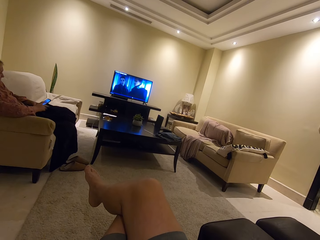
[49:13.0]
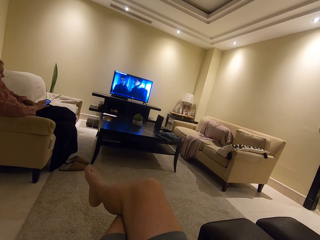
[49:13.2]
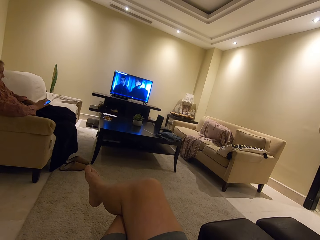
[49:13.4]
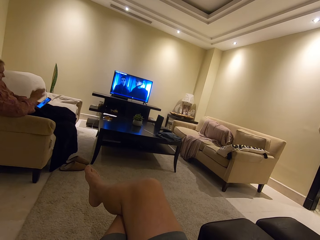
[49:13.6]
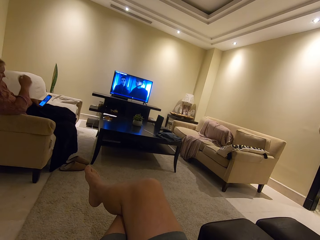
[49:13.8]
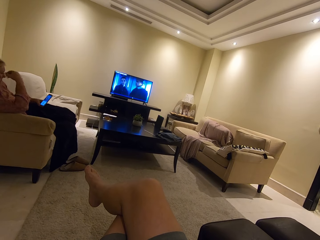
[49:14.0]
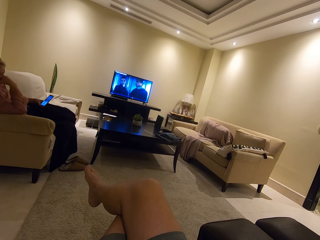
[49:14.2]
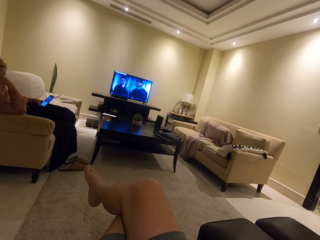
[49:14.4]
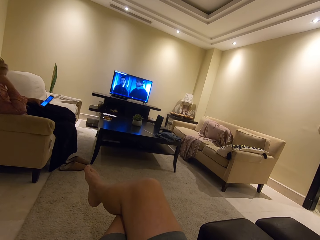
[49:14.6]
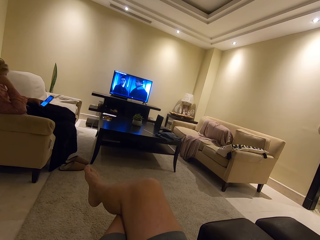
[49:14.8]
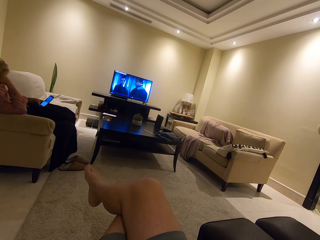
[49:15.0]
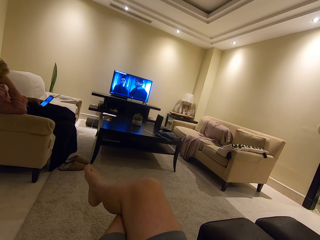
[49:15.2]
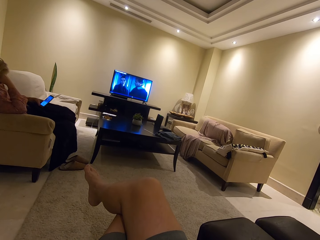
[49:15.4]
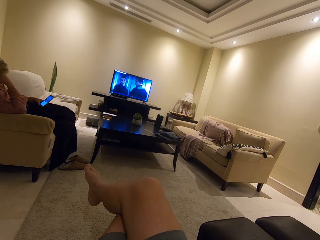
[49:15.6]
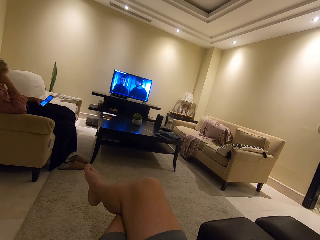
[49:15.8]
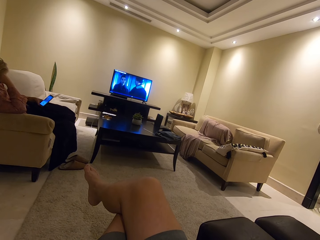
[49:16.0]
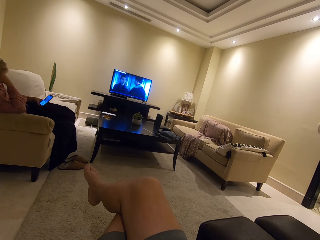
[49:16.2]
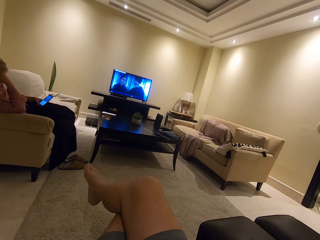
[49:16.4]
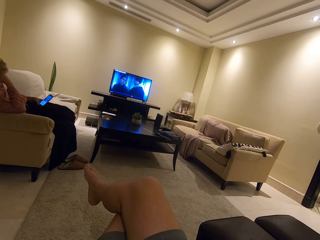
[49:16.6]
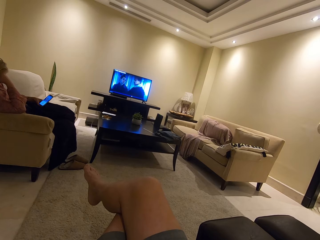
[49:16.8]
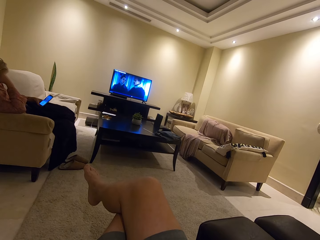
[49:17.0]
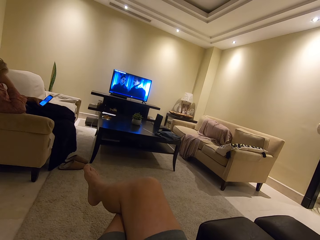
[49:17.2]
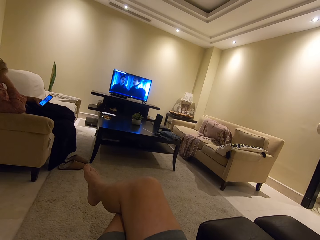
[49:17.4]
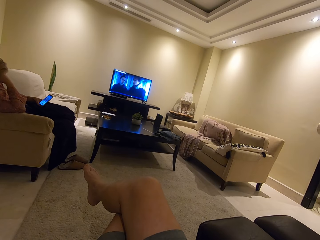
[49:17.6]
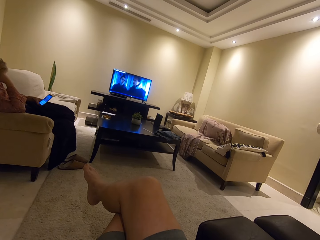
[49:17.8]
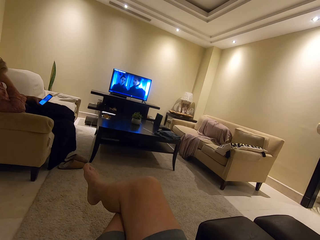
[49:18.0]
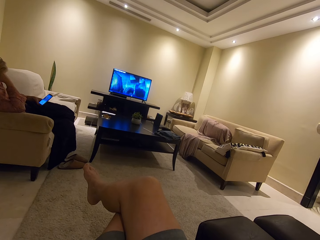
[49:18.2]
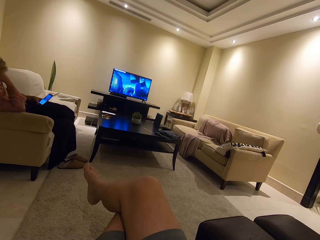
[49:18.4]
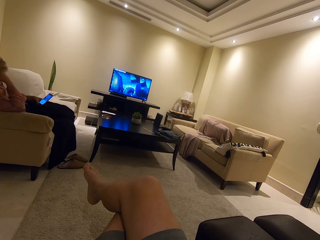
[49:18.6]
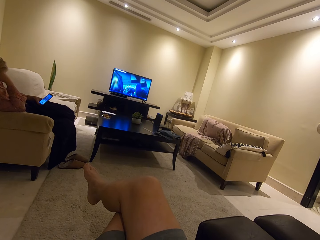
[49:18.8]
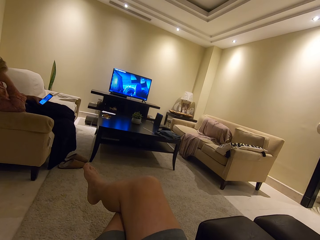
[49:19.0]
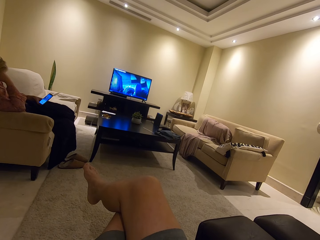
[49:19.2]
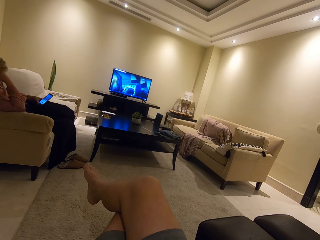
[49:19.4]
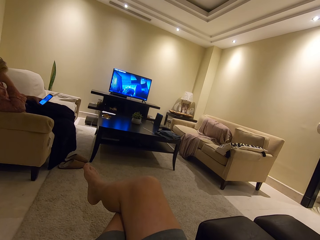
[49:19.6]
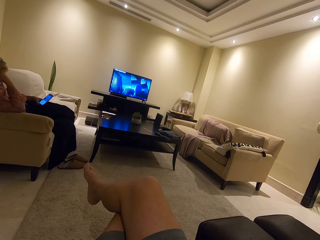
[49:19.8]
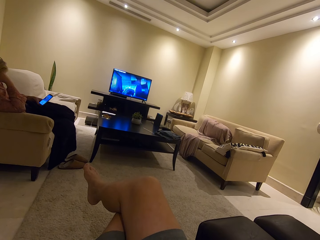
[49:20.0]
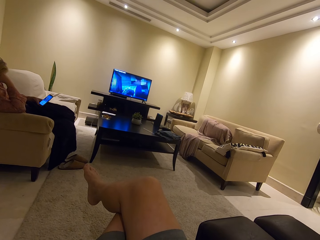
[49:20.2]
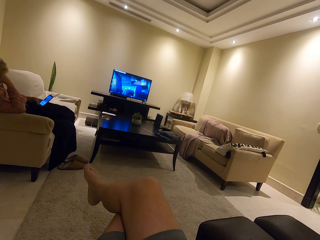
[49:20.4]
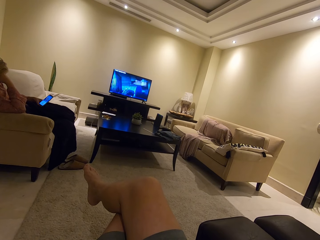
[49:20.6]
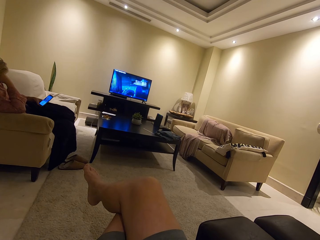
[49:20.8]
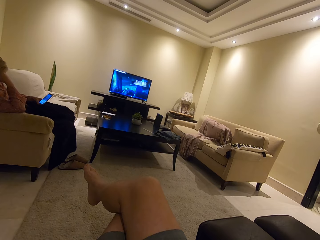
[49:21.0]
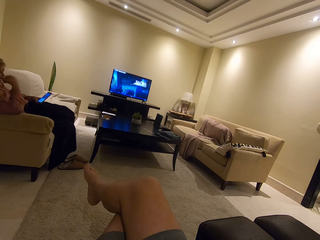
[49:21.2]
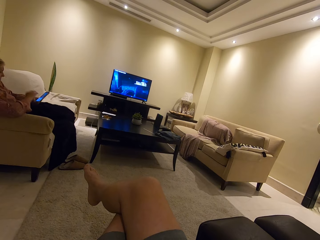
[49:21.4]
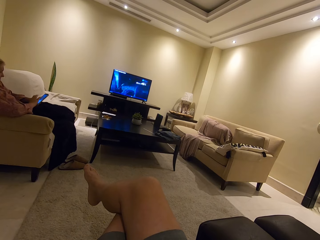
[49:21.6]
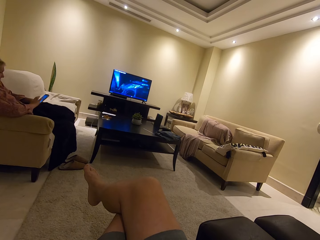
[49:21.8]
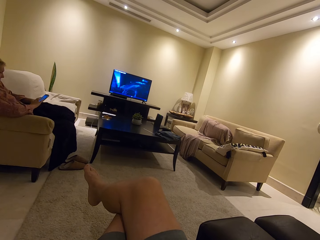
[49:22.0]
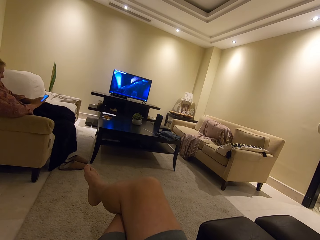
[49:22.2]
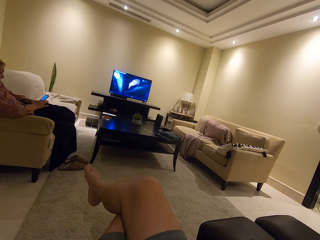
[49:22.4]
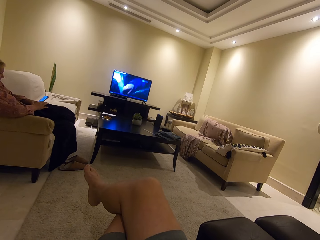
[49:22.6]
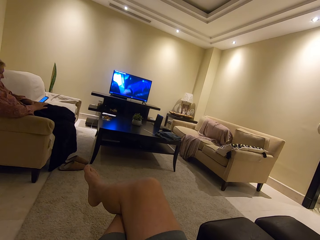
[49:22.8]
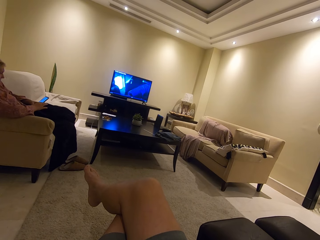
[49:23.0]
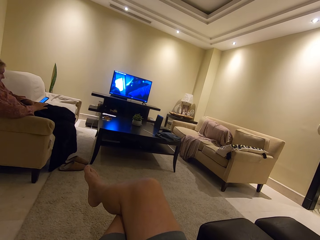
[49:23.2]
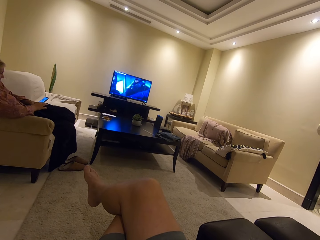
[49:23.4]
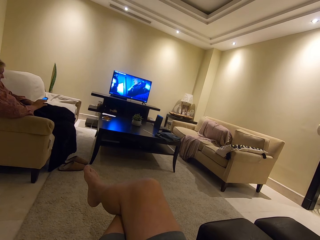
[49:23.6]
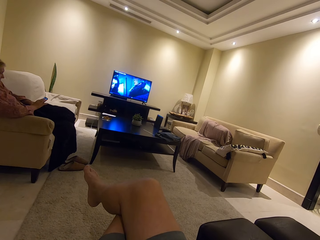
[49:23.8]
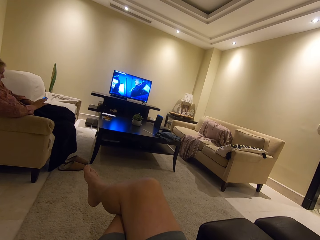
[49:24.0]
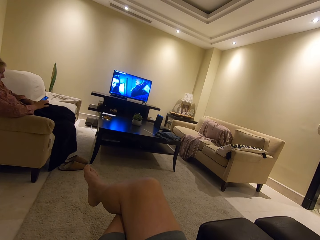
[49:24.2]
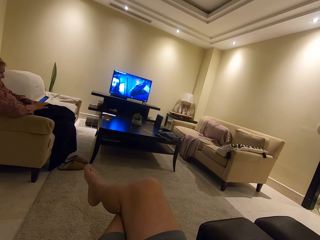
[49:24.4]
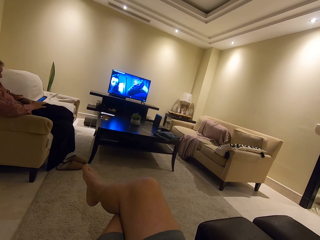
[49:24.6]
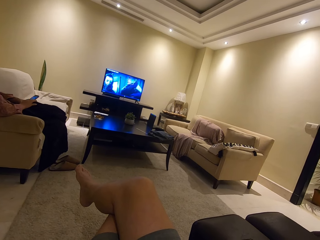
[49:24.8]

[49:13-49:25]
A woman operates a phone. The woman moves the hand. The camera wearer watches the television. The woman operates the phone. The camera wearer watches the television.

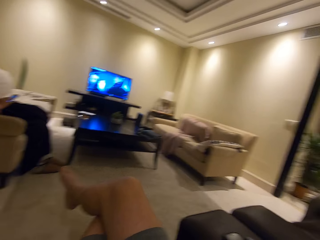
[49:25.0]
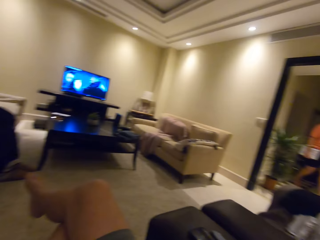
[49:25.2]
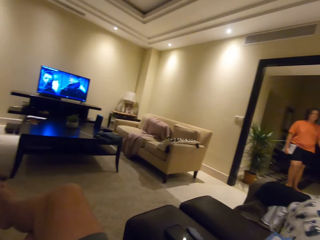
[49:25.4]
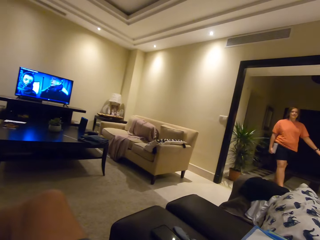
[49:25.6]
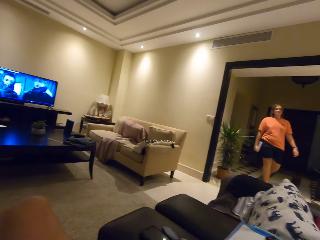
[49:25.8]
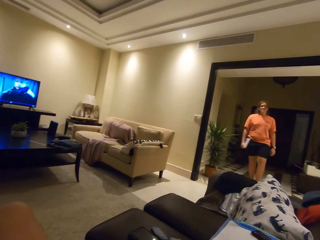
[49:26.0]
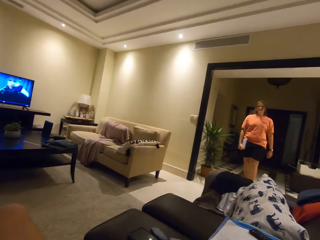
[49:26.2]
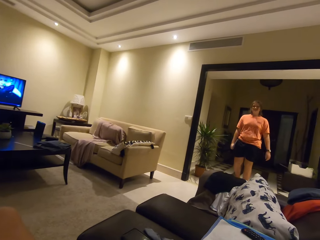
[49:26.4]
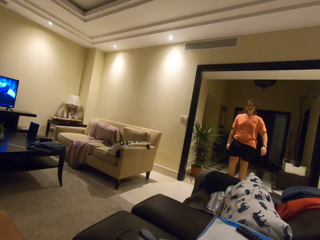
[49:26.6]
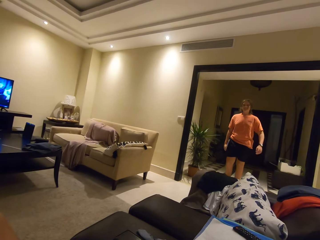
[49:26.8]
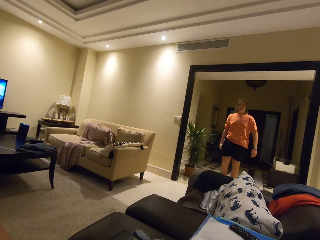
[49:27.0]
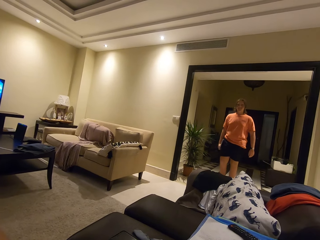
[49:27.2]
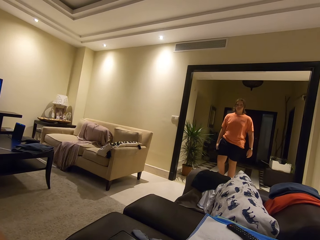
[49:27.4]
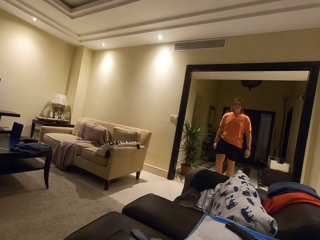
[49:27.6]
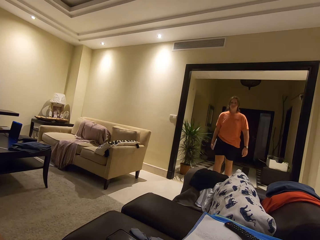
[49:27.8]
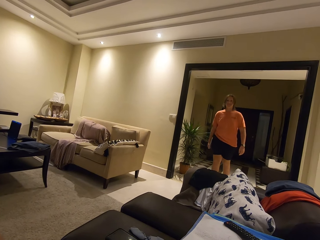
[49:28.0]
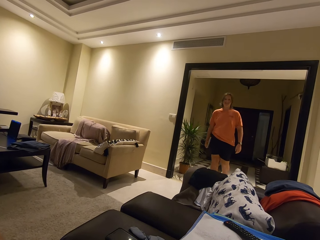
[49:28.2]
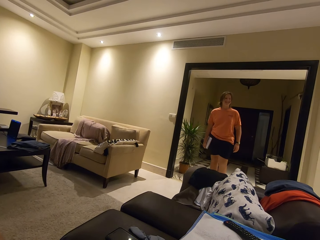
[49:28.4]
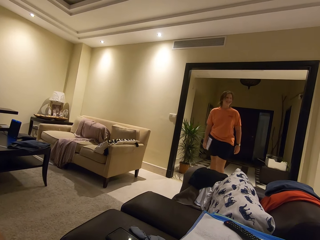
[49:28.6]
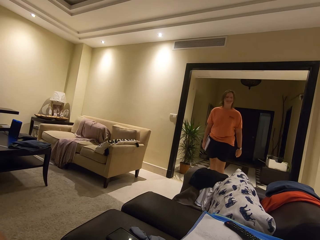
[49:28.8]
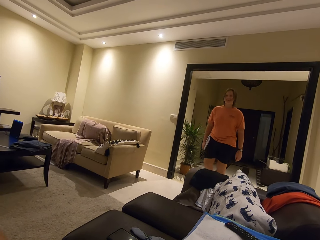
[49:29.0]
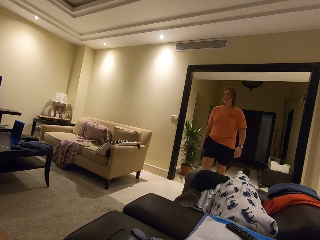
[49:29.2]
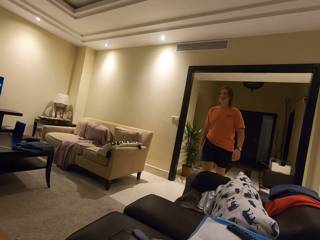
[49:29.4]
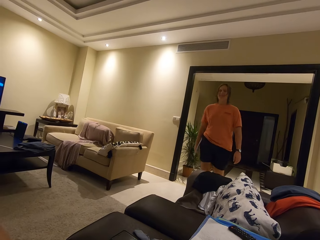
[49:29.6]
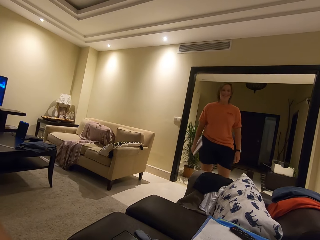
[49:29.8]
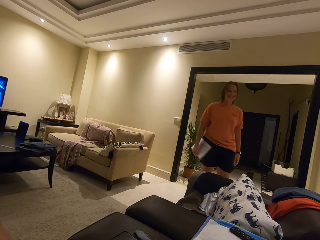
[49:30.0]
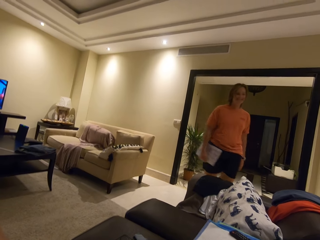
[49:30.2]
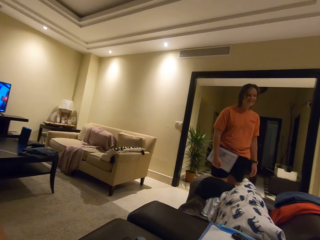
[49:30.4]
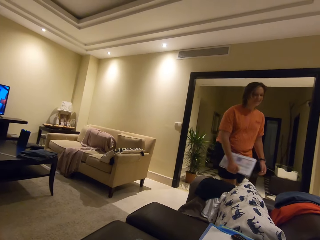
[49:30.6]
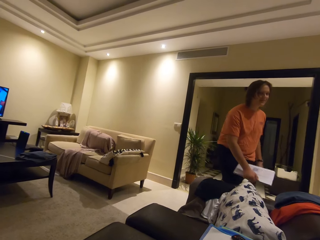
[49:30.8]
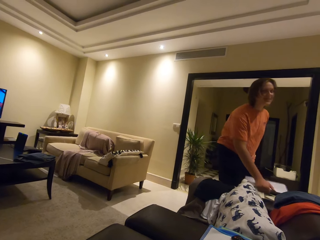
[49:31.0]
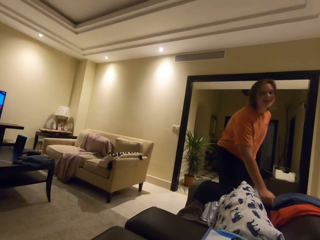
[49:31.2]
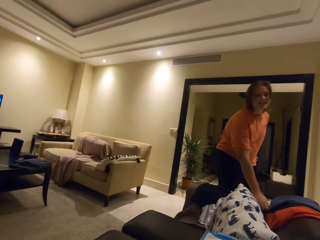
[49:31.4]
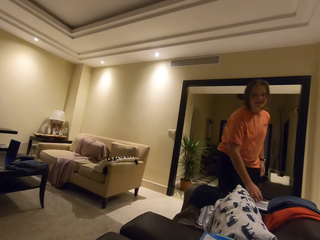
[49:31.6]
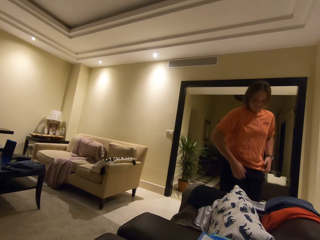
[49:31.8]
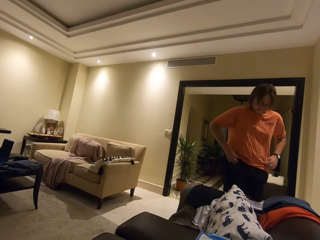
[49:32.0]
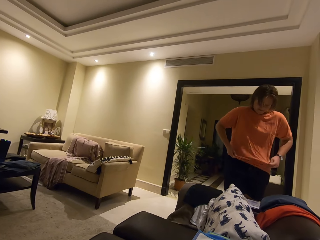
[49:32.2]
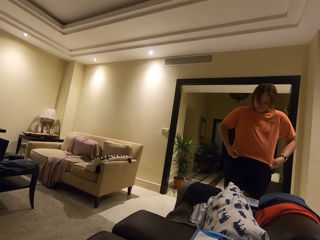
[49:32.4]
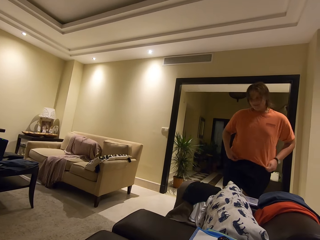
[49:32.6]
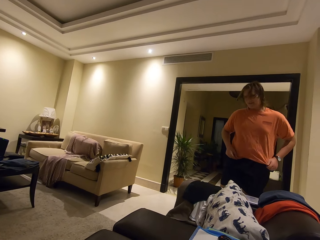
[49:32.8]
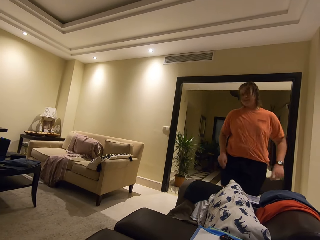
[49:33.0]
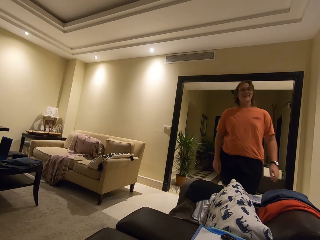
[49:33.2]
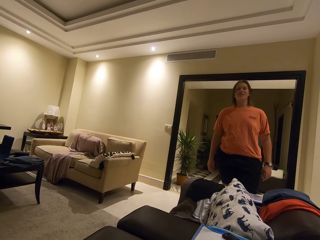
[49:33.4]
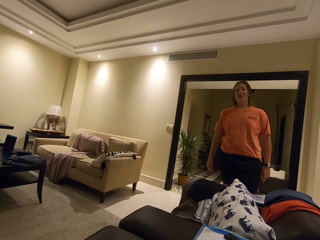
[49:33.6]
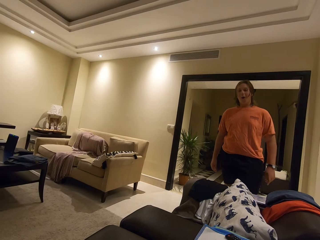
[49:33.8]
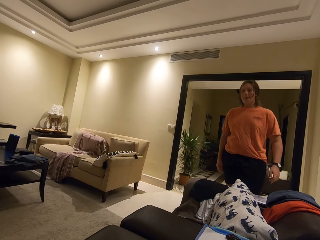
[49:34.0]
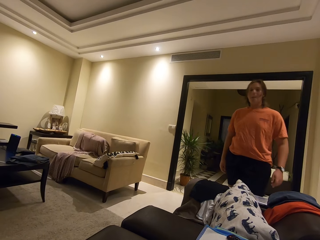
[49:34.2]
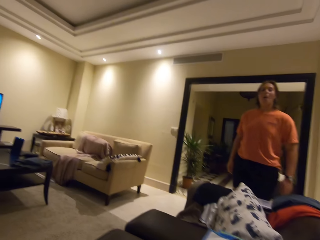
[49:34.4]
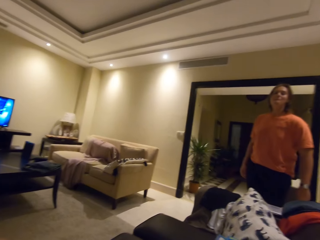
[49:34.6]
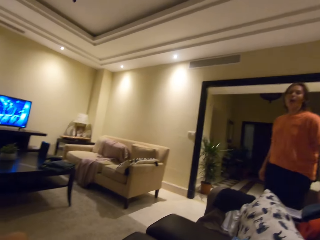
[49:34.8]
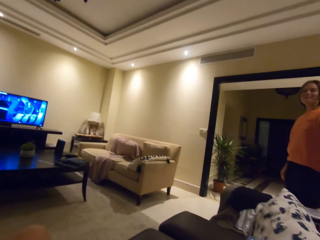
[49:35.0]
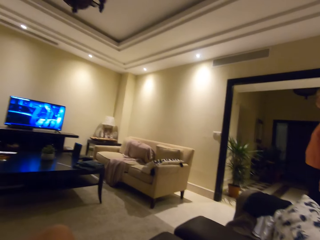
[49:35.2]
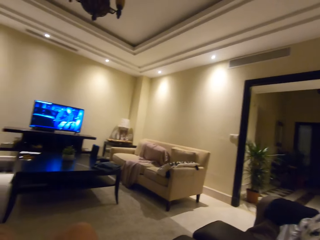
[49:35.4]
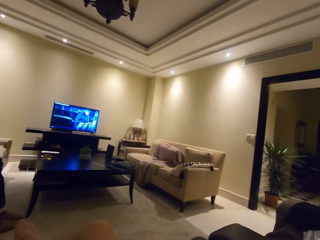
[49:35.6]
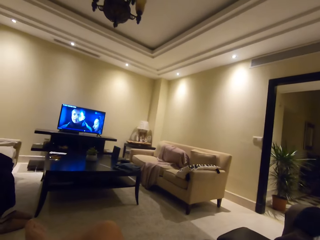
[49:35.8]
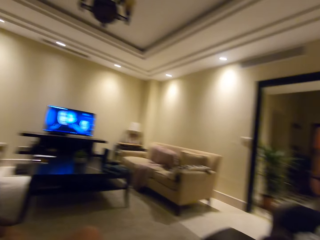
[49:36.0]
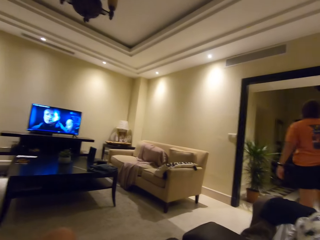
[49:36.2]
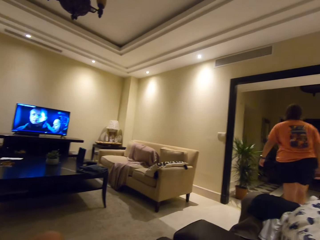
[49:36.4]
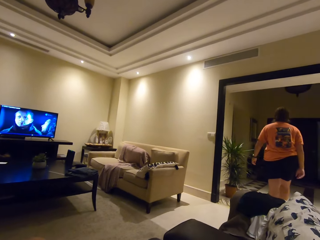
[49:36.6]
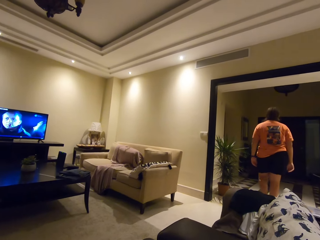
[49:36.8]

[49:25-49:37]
The camera wearer looks around. A girl walks on the floor. Another girl places a book on the sofa arm rest. The other girl folds the t-shirt and moves the t-shirt.
